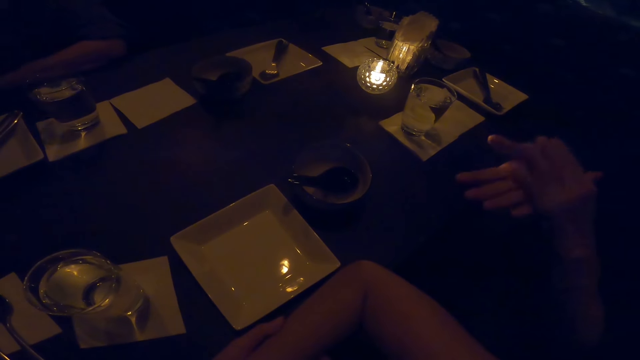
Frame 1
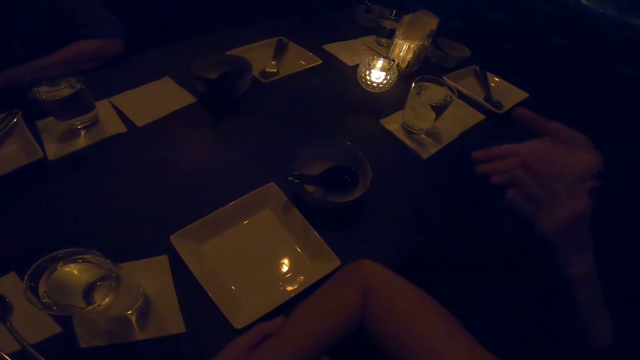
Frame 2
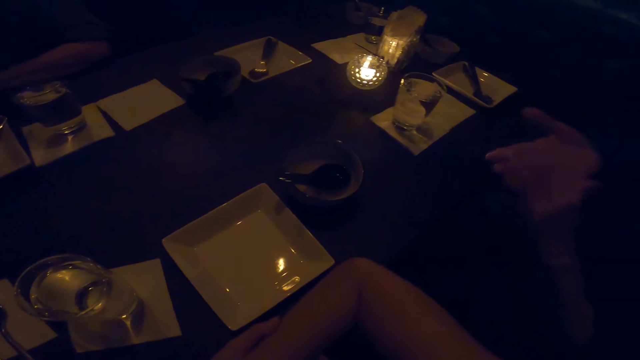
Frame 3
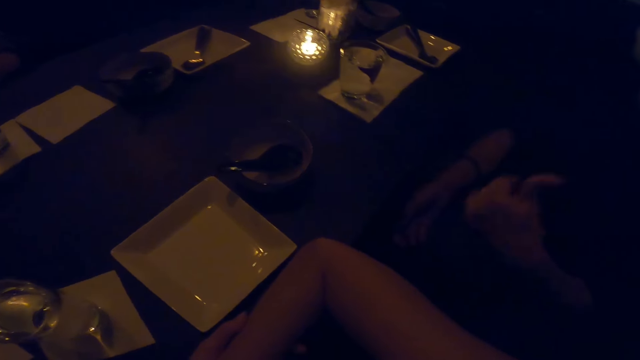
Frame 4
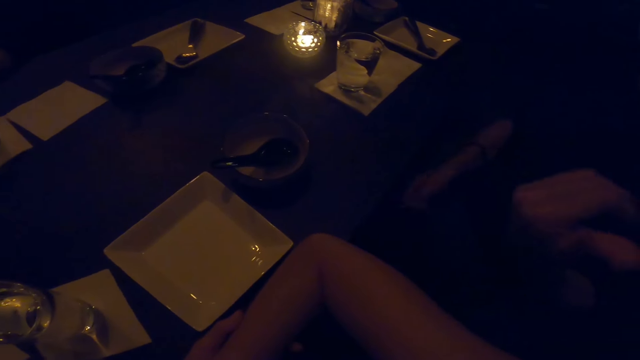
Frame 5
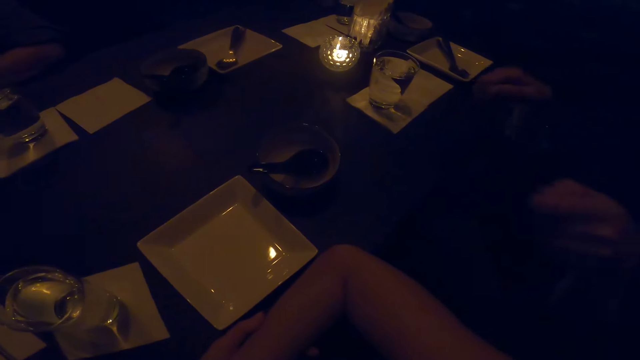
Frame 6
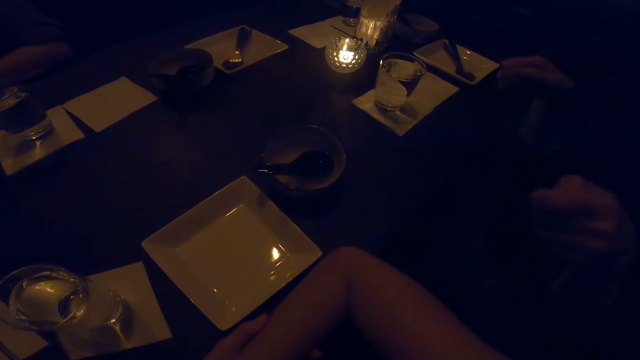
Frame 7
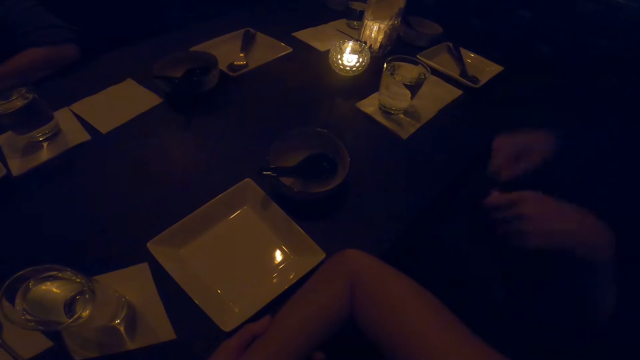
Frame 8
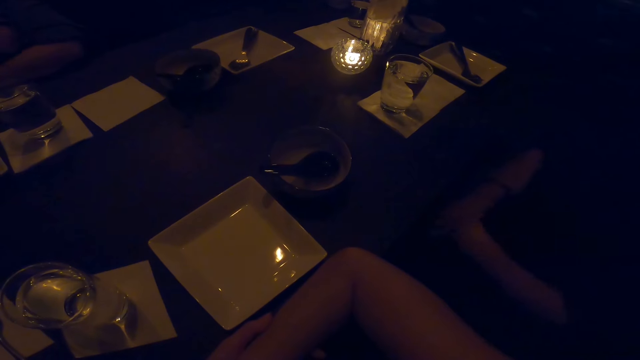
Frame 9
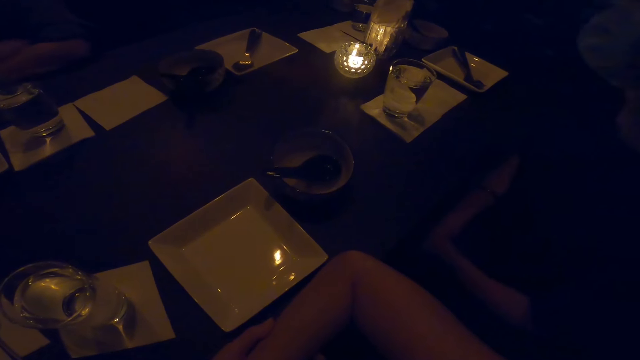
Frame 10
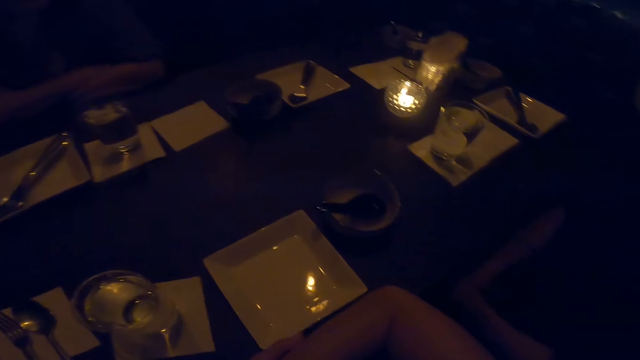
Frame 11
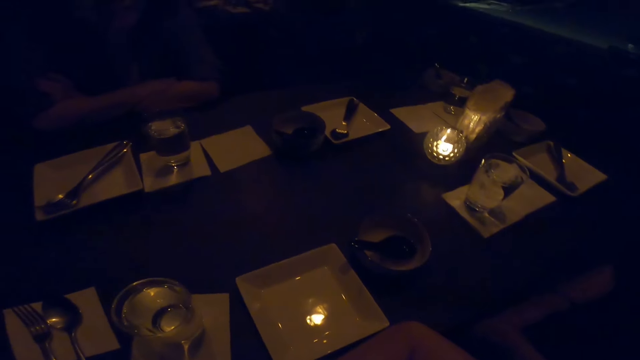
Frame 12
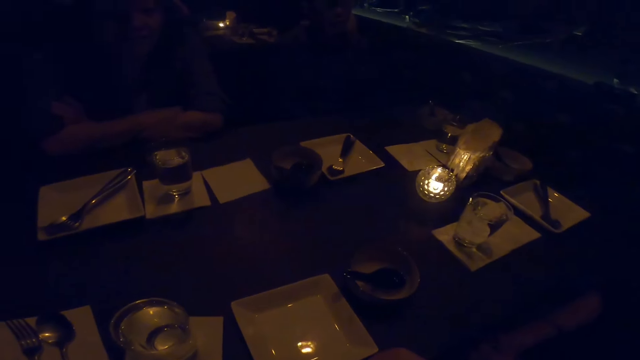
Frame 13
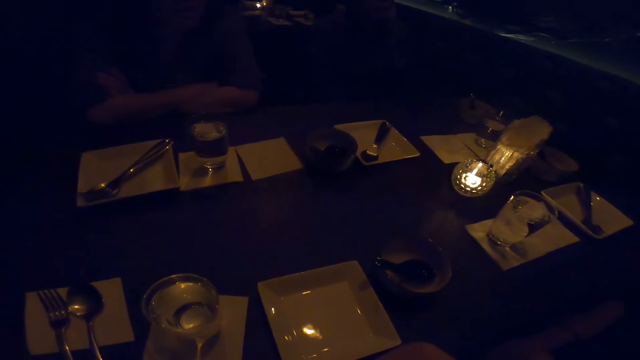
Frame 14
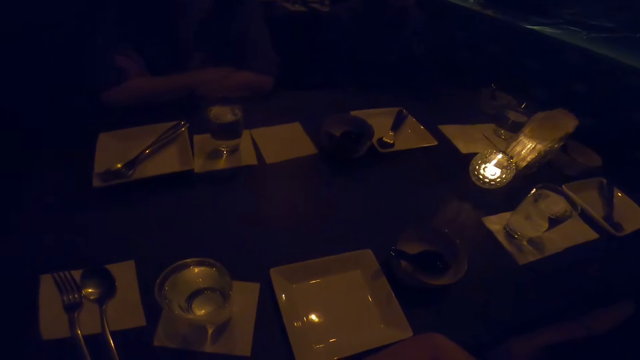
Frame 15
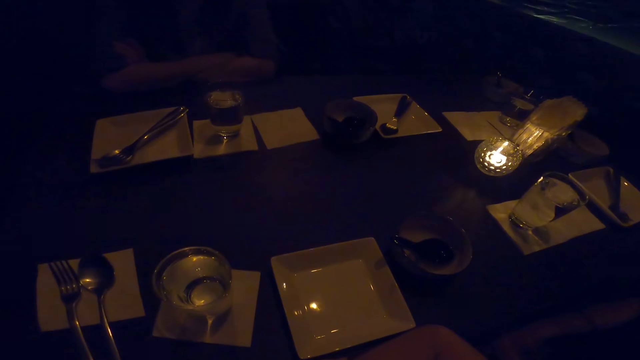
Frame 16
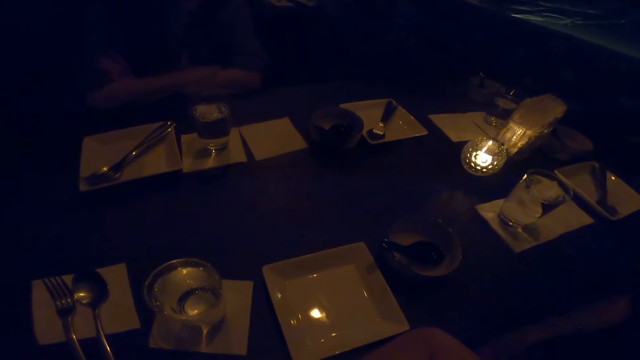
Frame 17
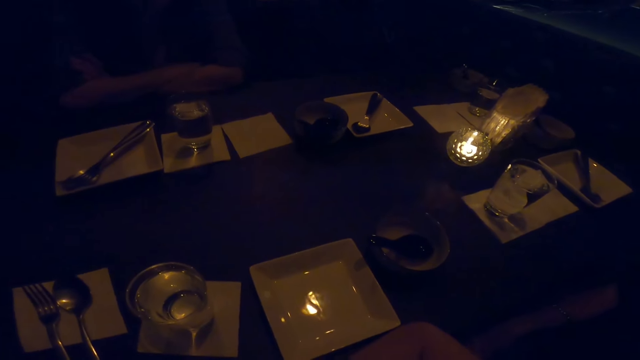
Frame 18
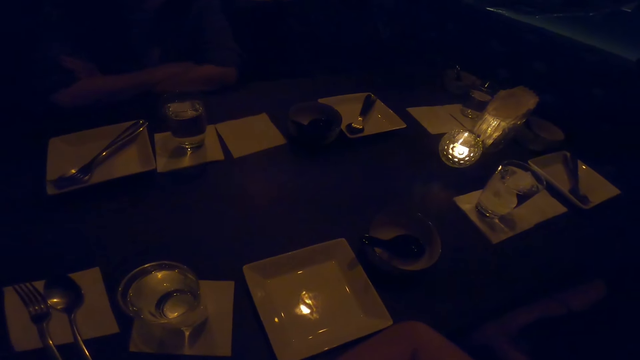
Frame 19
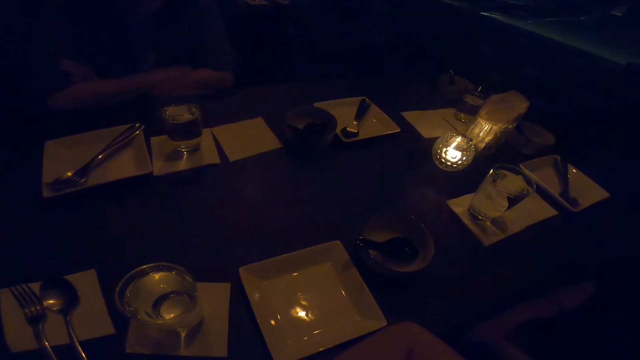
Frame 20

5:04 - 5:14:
The camera wearer looks at the table. They converse with a man.

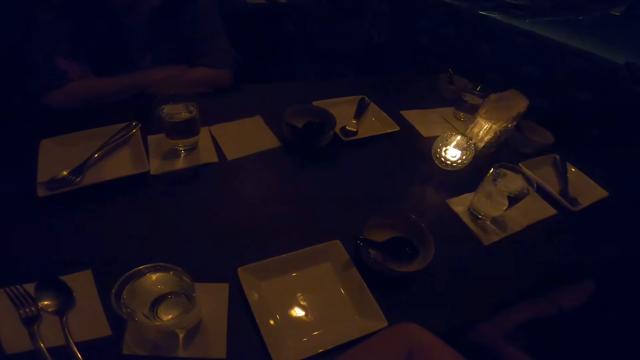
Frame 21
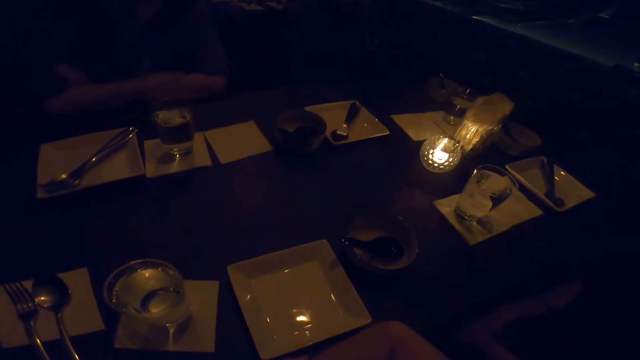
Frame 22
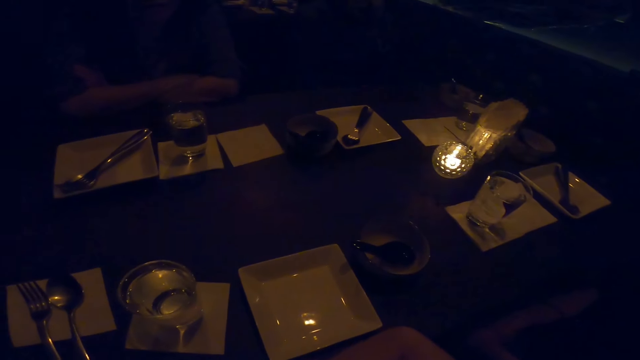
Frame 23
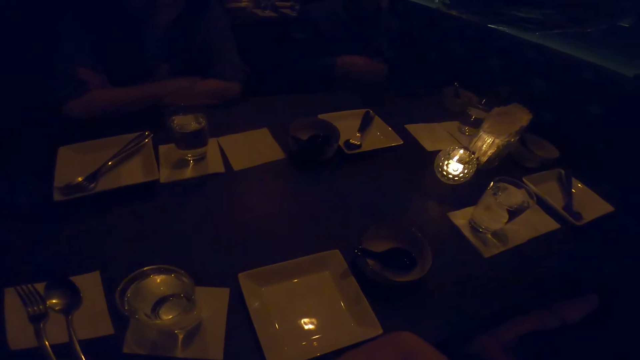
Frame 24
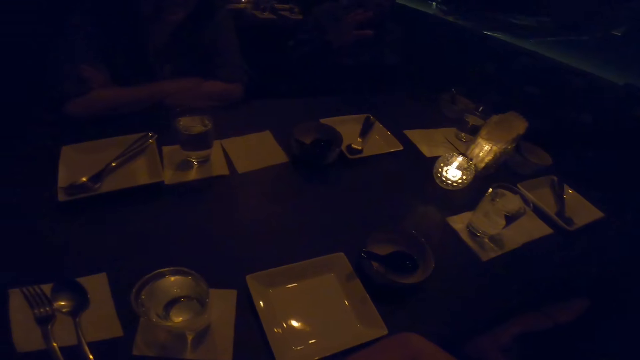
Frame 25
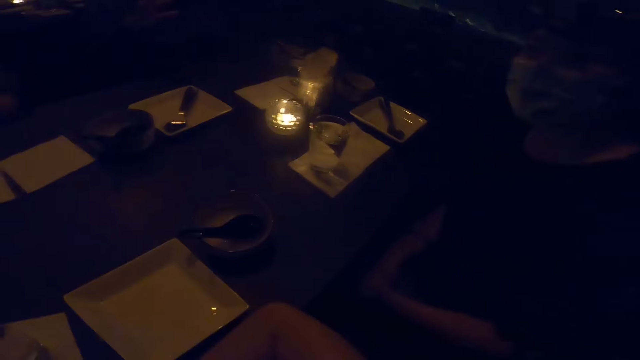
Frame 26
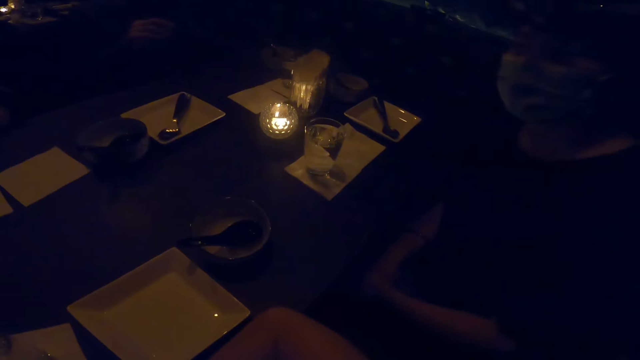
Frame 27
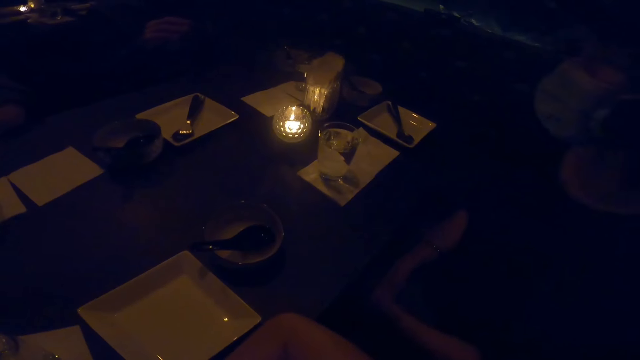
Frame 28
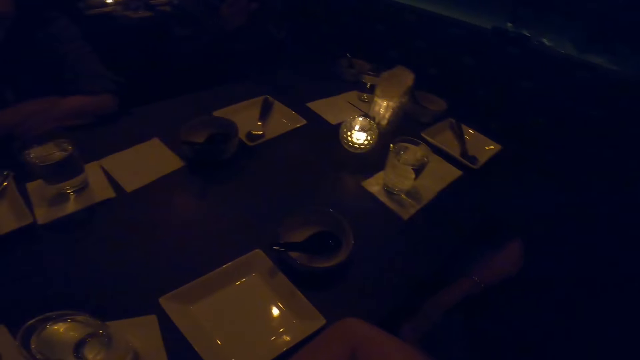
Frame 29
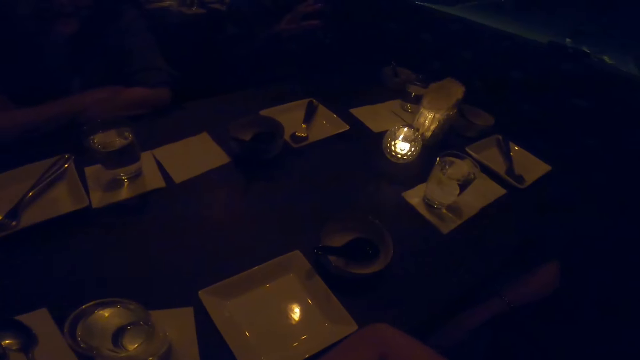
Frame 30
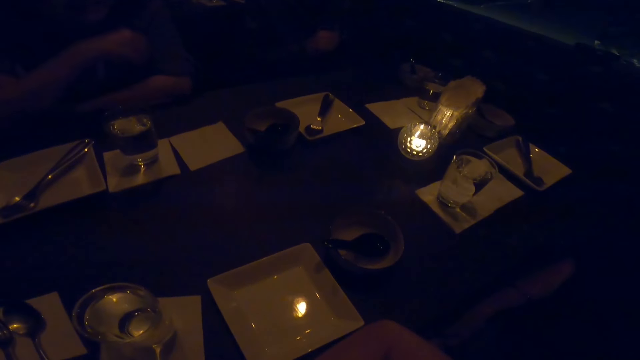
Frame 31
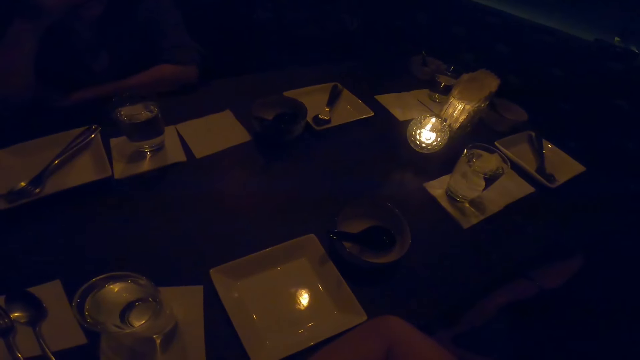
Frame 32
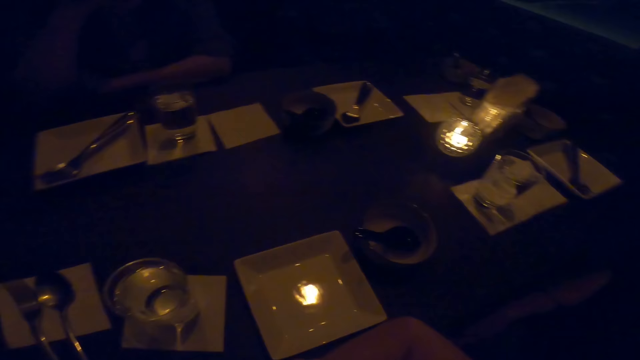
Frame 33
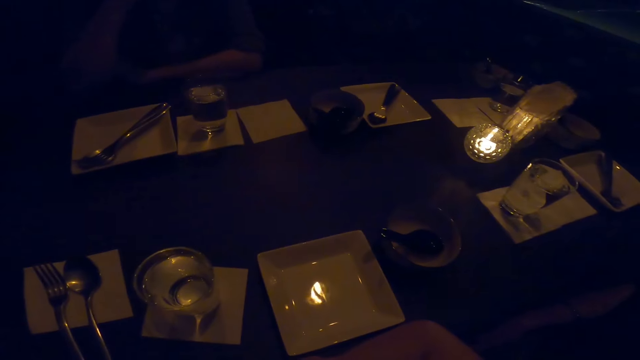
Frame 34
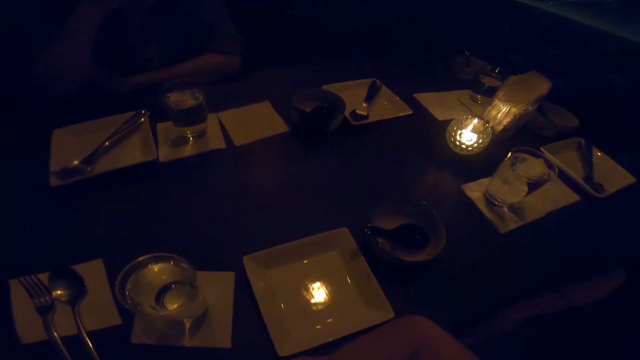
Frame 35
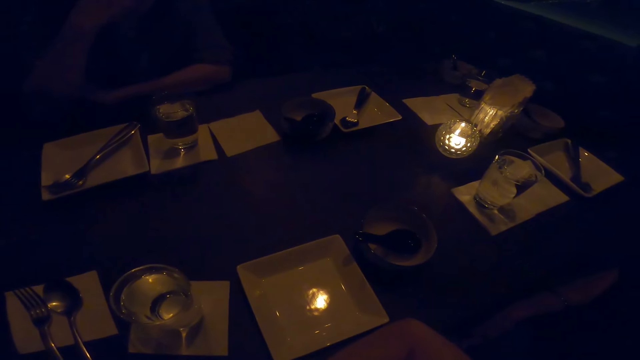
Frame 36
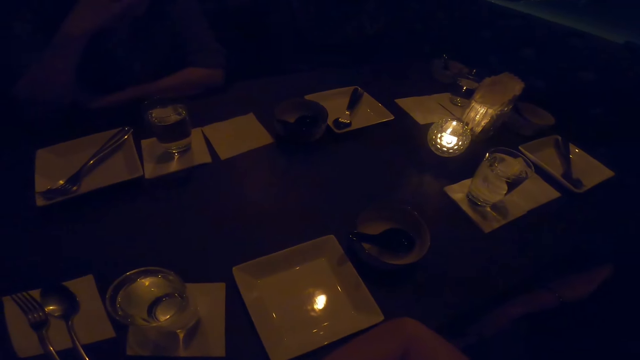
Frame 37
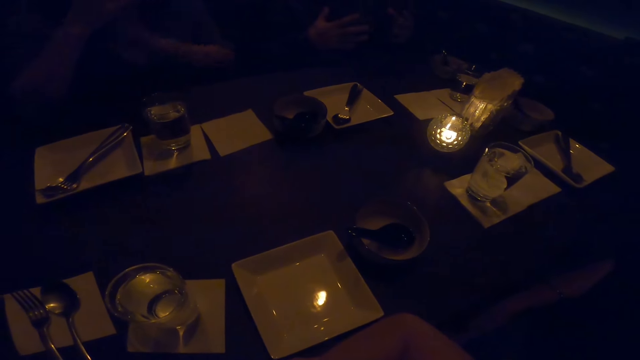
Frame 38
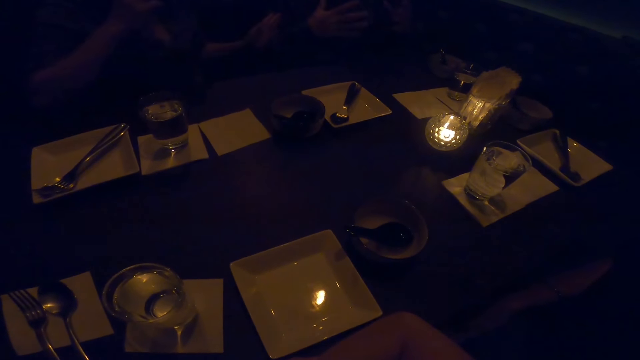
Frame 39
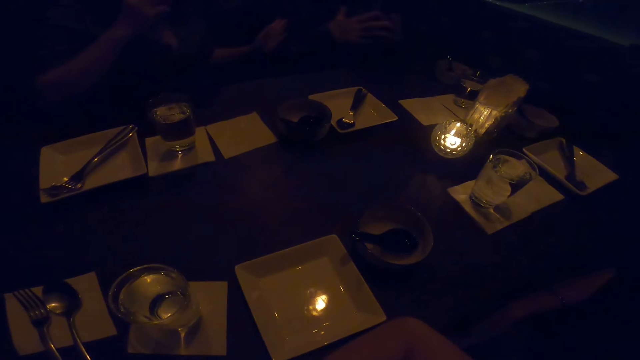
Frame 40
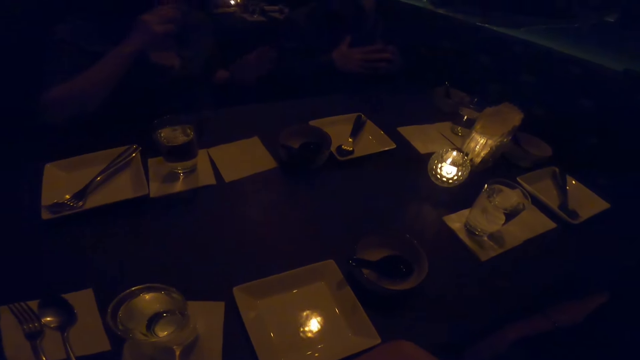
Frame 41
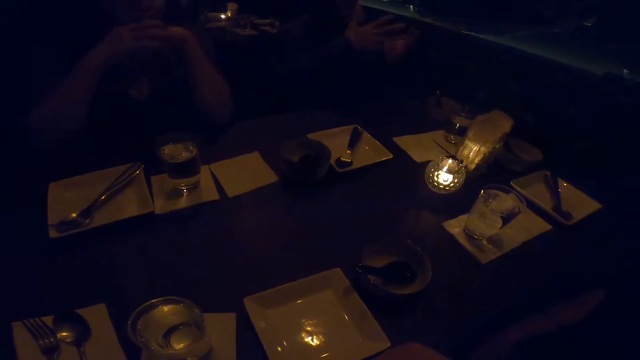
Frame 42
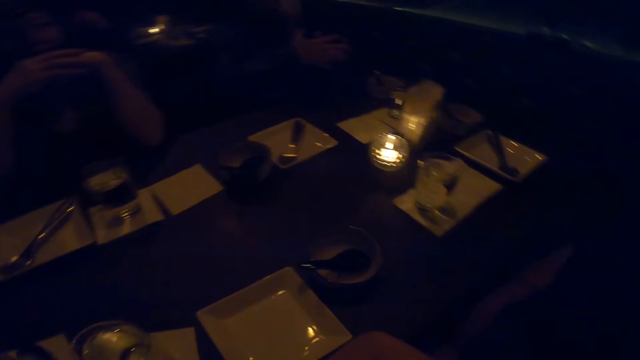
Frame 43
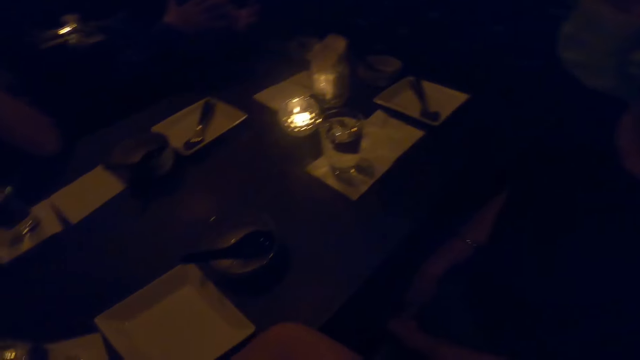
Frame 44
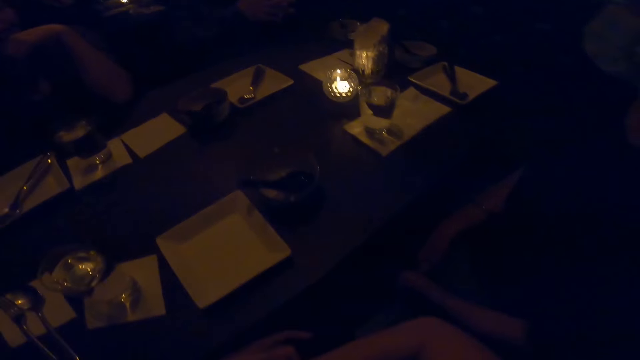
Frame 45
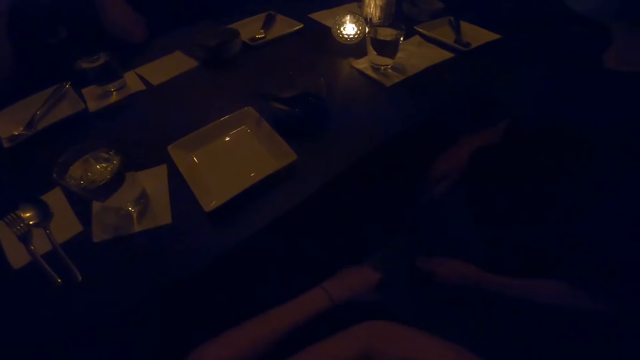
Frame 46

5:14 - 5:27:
A man converses with the camera wearer. Another man moves hands. A third man converses with the first man. The first man makes a gesture.
